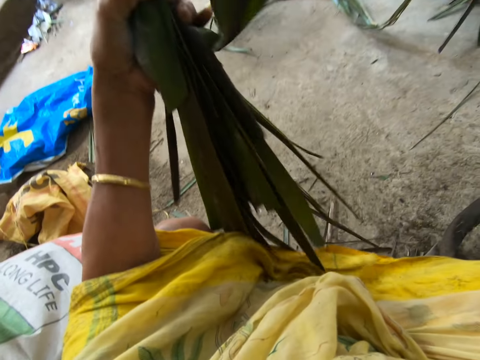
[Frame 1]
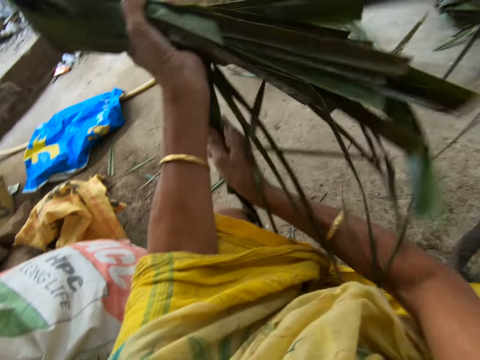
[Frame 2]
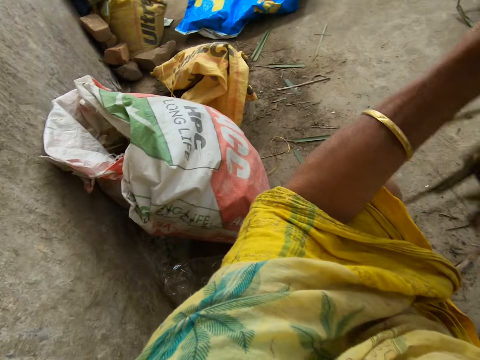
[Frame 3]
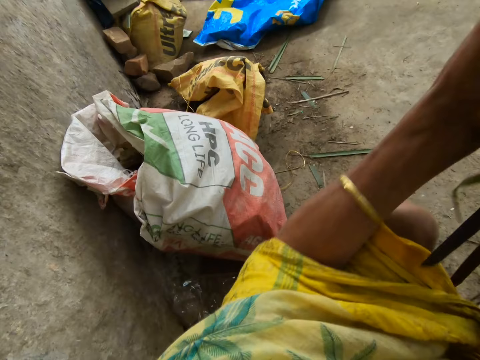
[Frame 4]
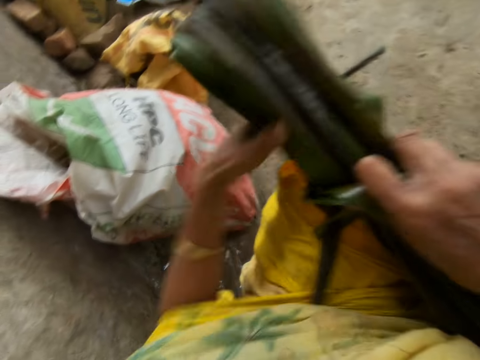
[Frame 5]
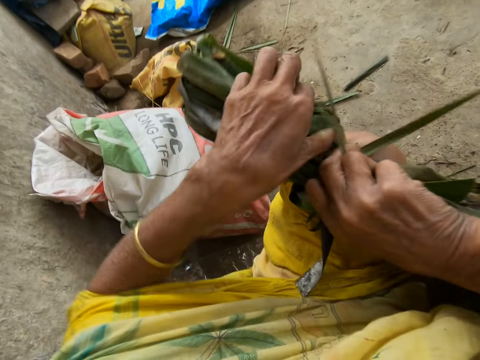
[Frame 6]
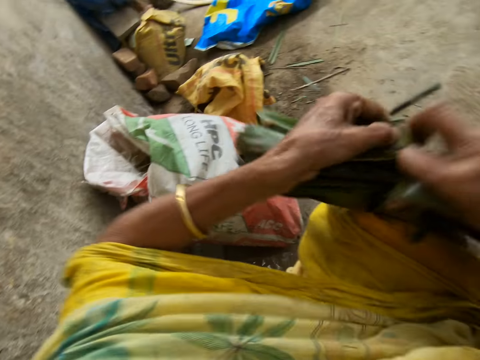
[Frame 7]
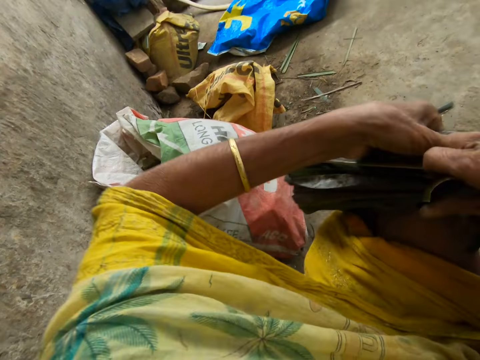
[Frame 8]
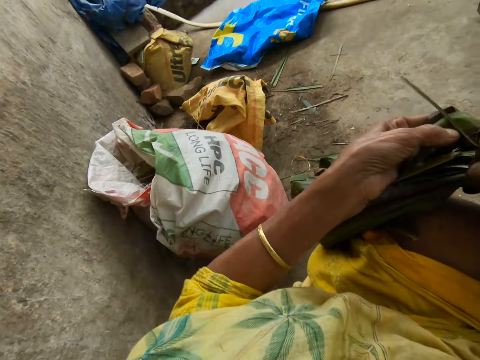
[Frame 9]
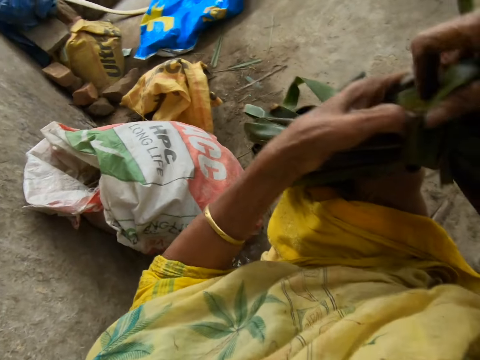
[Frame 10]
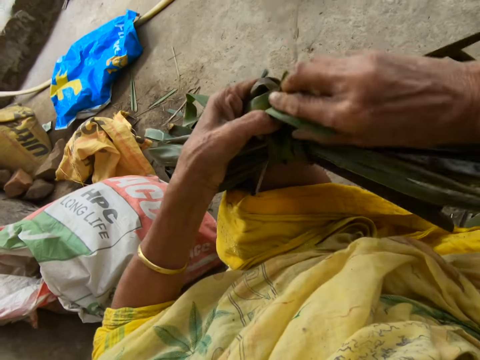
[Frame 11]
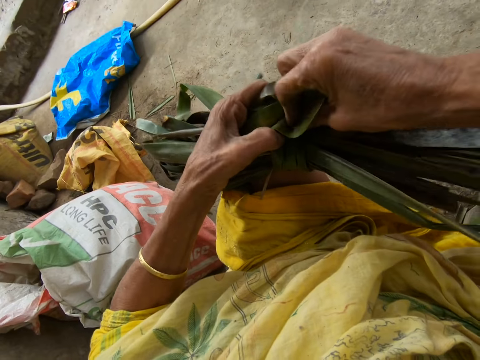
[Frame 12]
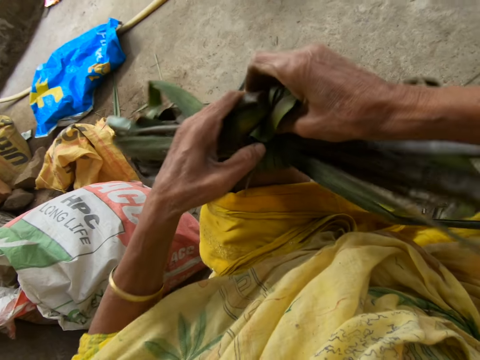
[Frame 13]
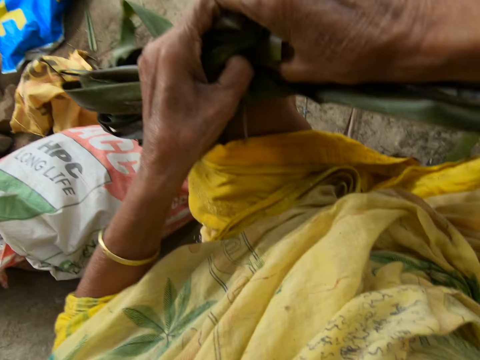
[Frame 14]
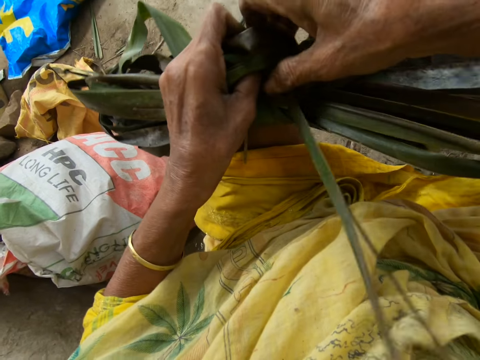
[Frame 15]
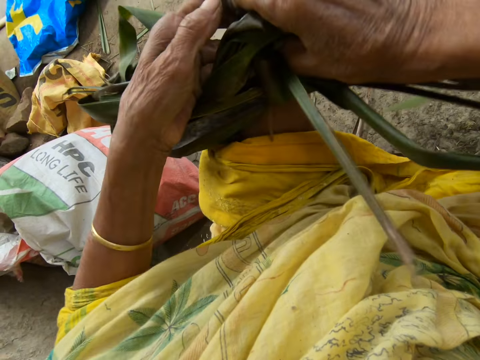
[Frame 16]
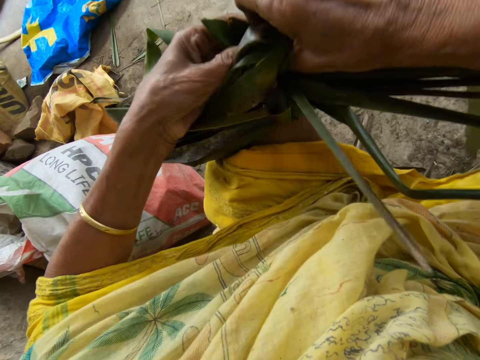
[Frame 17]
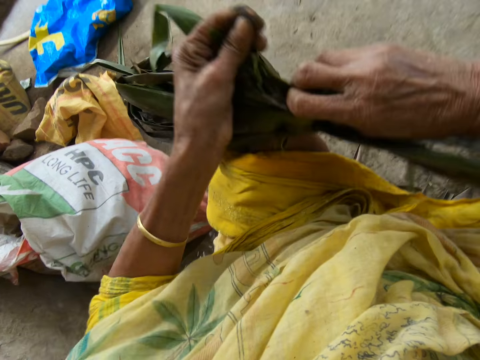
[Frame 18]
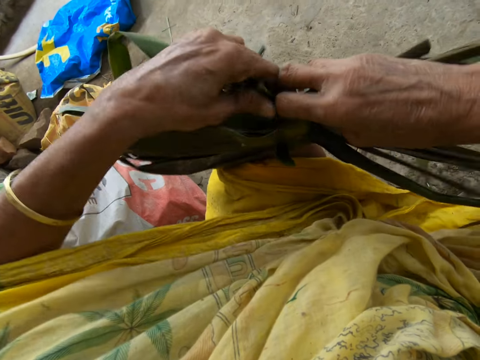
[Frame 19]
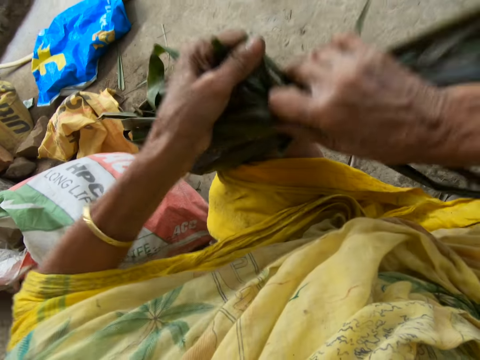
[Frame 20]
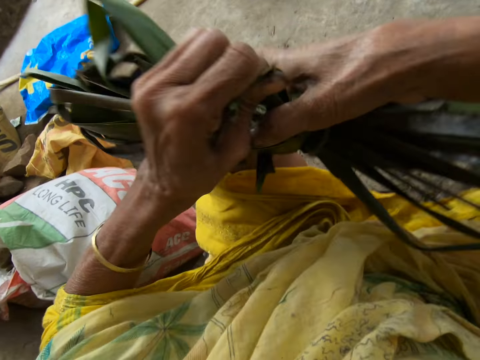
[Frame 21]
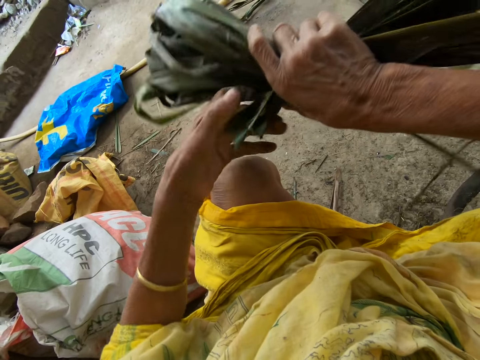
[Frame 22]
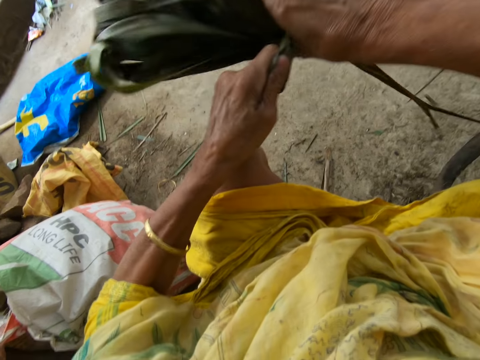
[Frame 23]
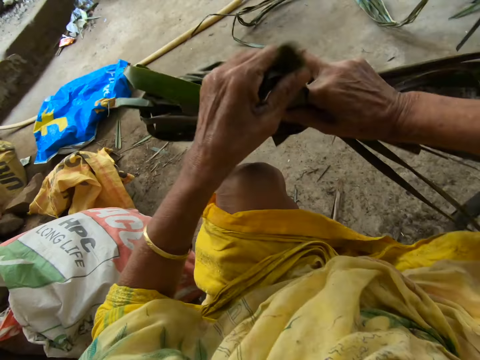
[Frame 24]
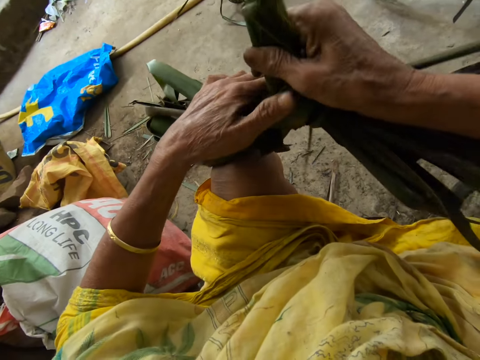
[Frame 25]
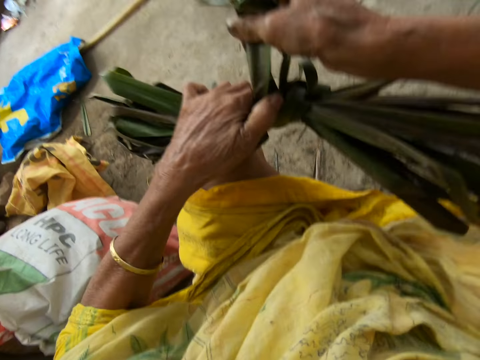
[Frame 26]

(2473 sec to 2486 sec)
The camera wearer ties the leaflets or coconut leaves together with both hands. She tightens a knot on the coconut leaves. She pushes the coconut leaves on a floor. She tightens the knot on the coconut leaves.

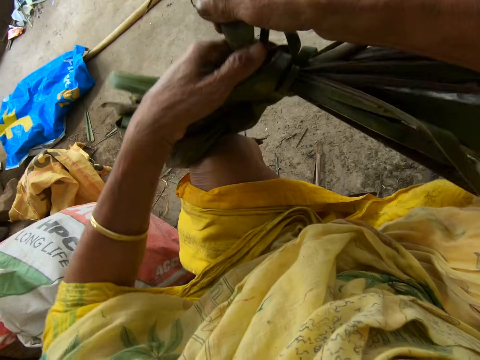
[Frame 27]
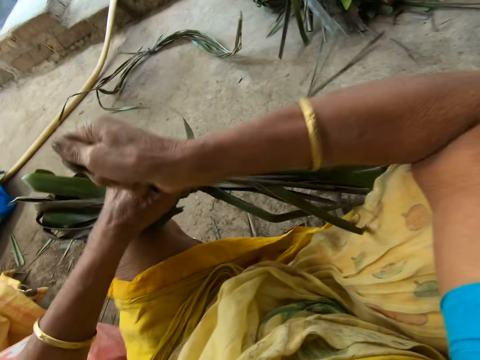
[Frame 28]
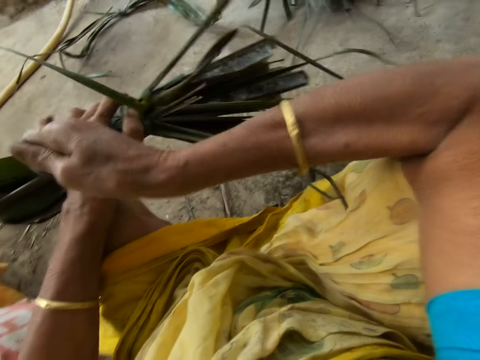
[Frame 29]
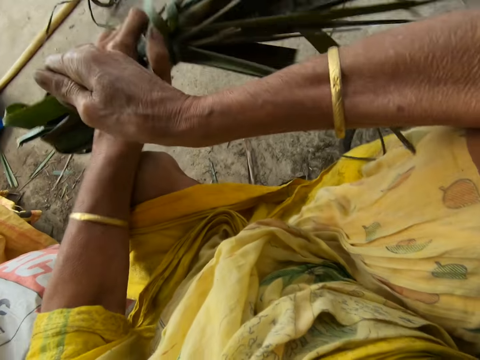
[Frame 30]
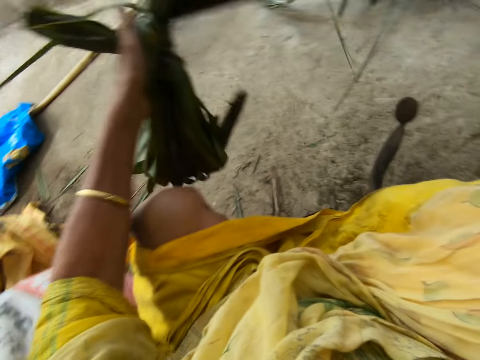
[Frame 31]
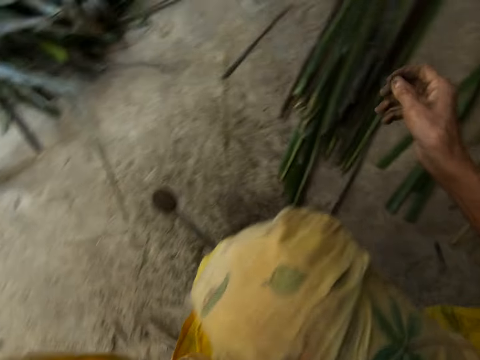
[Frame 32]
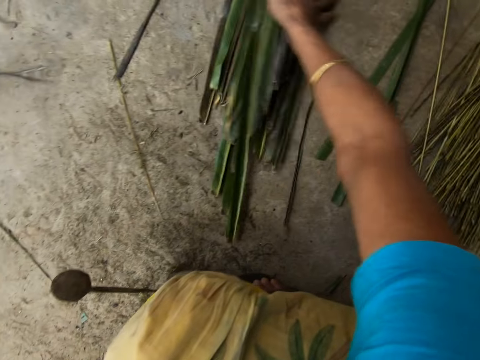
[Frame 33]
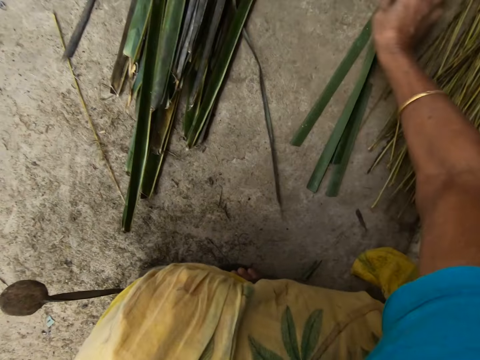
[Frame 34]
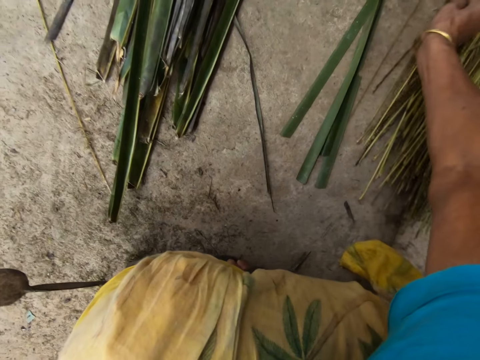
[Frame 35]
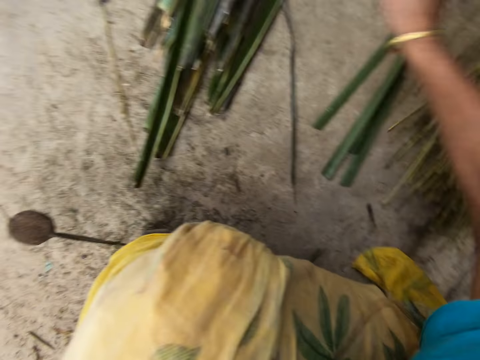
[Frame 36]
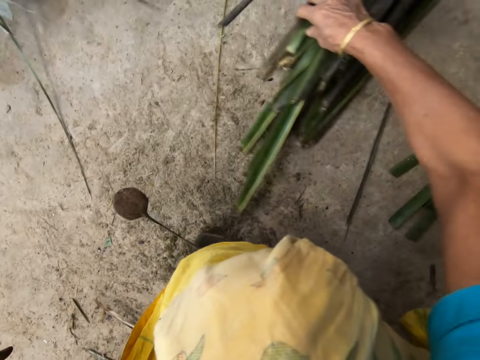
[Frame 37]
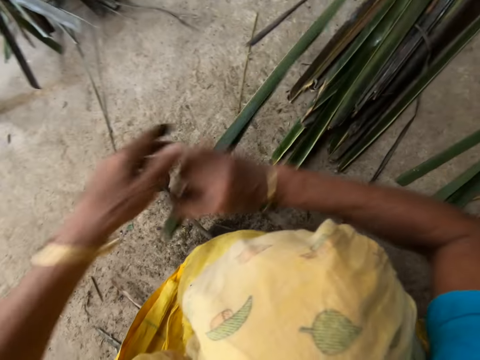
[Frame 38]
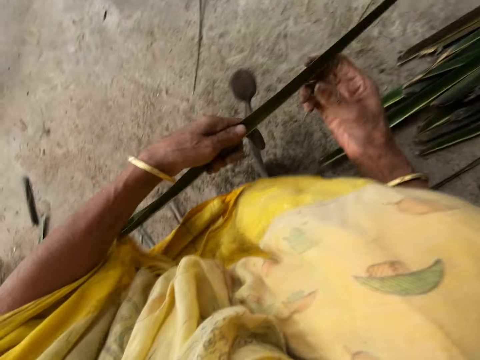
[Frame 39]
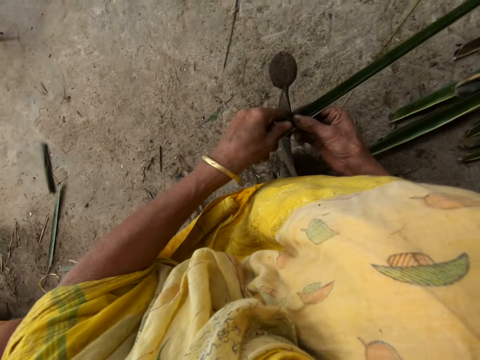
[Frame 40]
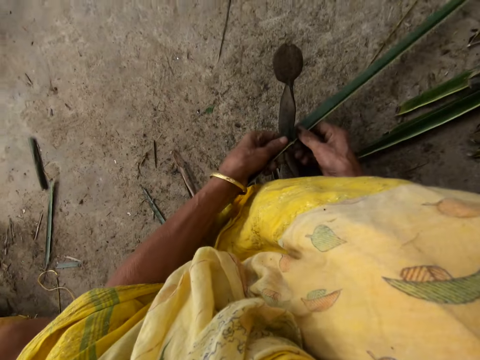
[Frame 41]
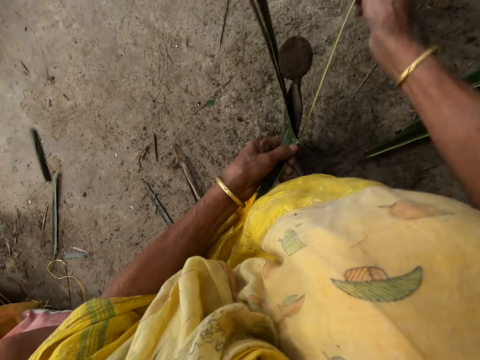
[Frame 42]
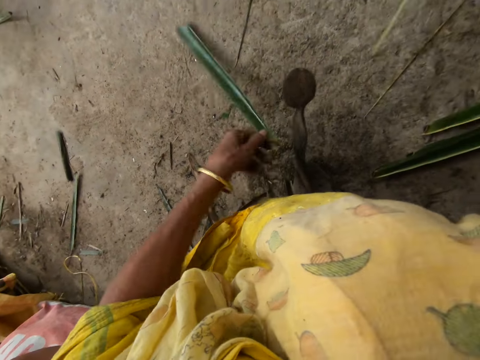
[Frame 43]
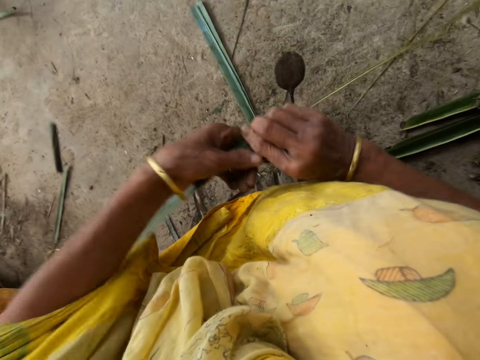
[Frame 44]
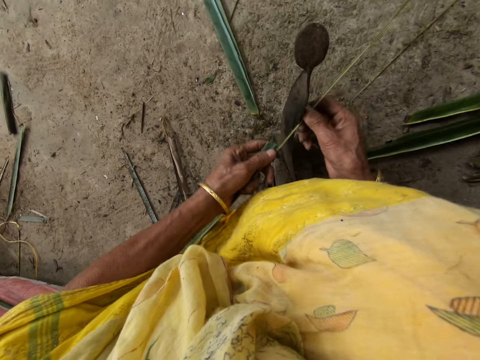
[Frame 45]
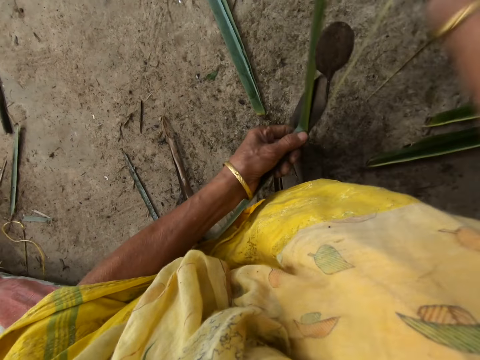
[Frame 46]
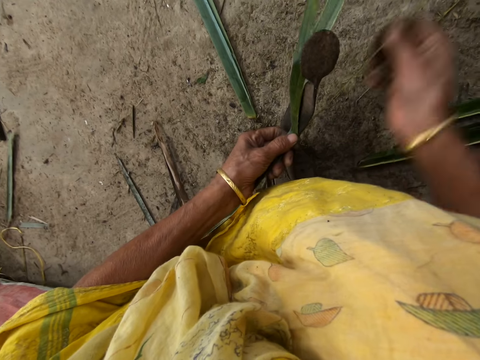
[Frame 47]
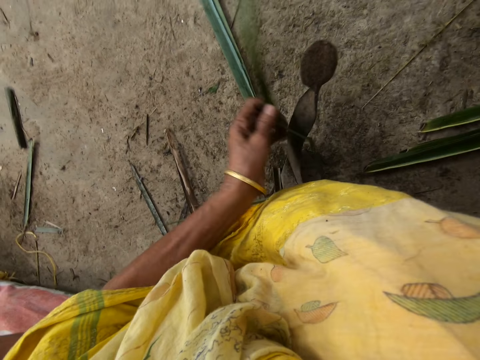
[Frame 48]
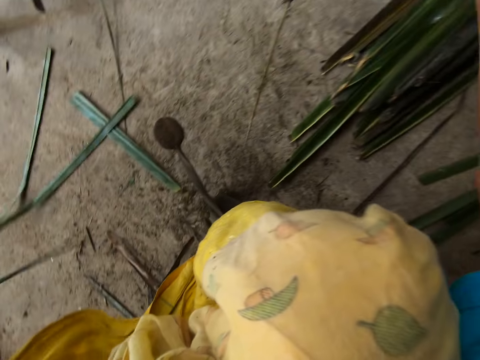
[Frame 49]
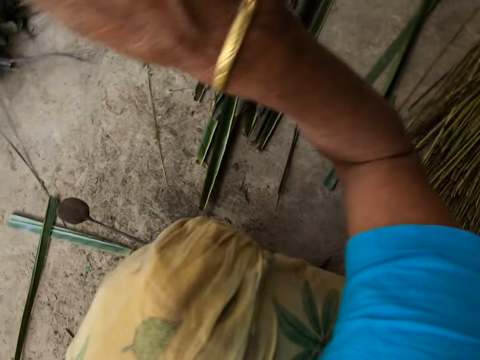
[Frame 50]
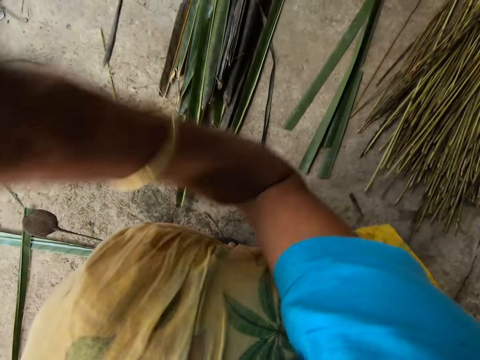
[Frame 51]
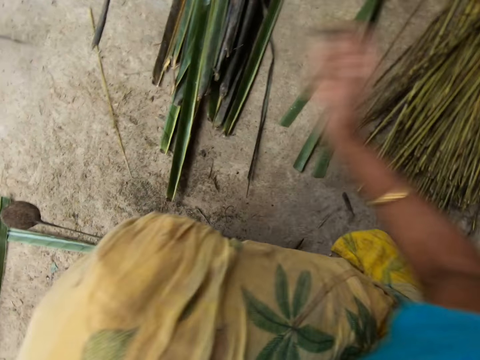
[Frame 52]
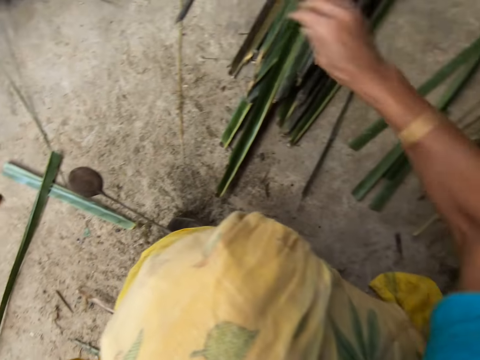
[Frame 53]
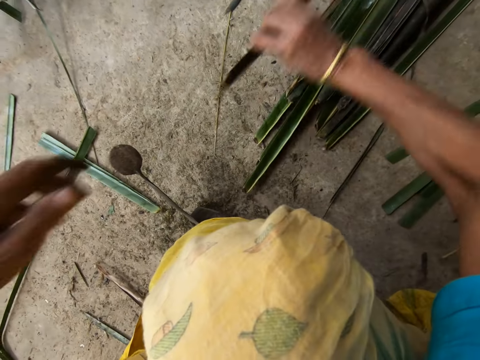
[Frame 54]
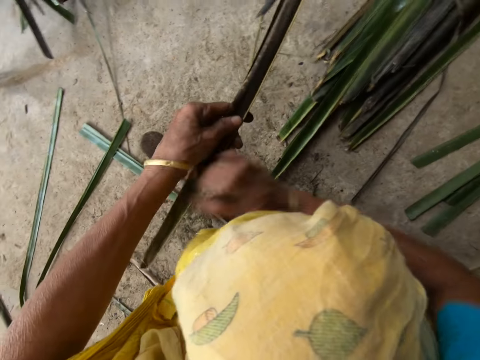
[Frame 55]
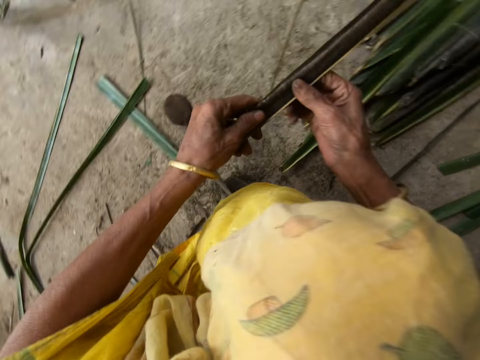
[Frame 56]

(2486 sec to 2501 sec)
The camera wearer pushes coconut leaves on the floor. She throws the leaflets on the ground with her left hand. She puts a coconut leaf midrib on the coconut leaf midrib. She picks up a leaflet from the floor with her right hand. She reaps the coconut leaf off the midrib or stick on the vegetable cutter on the floor. She pulls the midrib on the coconut leaf. She reaps the coconut leaf off the midrib on the vegetable cutter. She pulls the midrib on the coconut leaf. She drops the stick on the floor with her right hand. She picks up a leaflet from the floor with her right hand.
